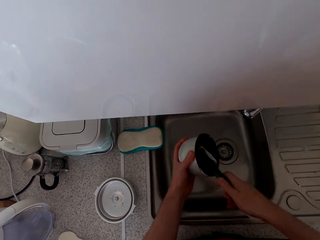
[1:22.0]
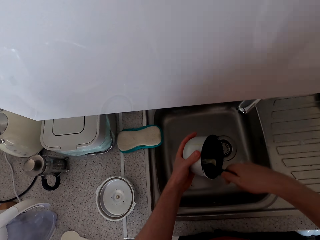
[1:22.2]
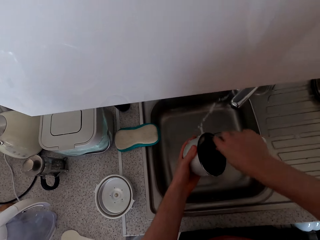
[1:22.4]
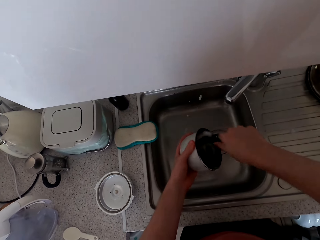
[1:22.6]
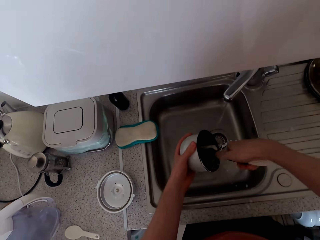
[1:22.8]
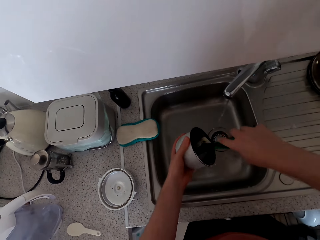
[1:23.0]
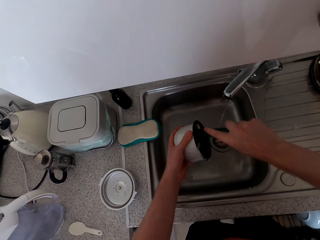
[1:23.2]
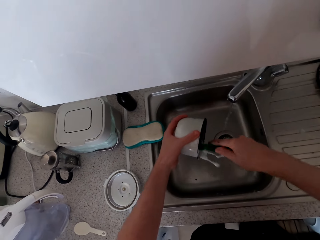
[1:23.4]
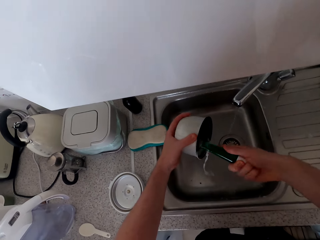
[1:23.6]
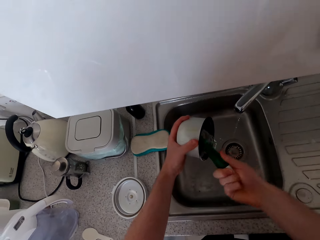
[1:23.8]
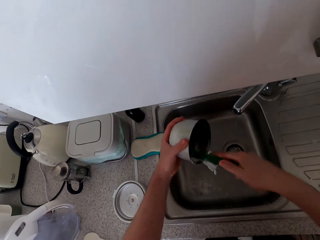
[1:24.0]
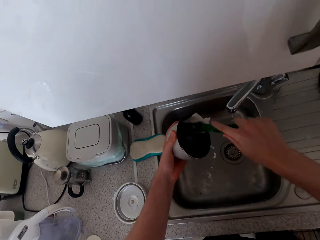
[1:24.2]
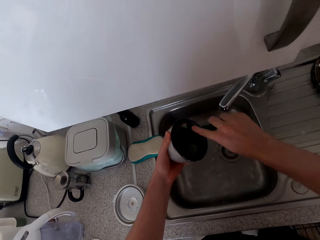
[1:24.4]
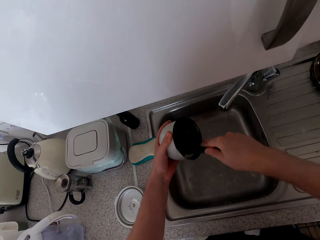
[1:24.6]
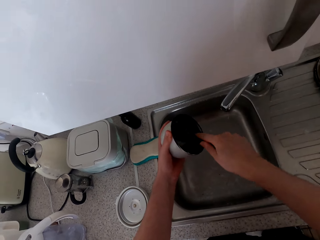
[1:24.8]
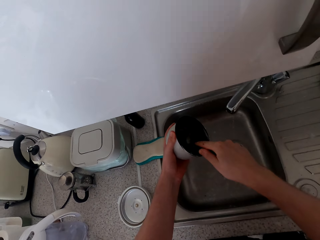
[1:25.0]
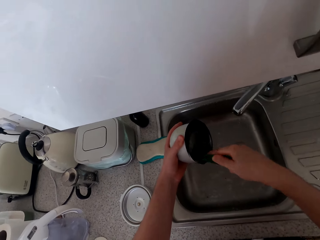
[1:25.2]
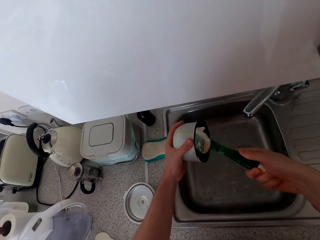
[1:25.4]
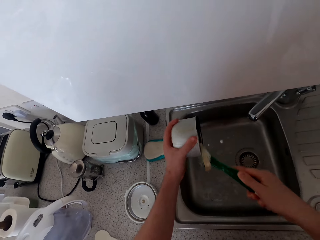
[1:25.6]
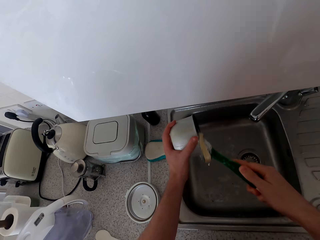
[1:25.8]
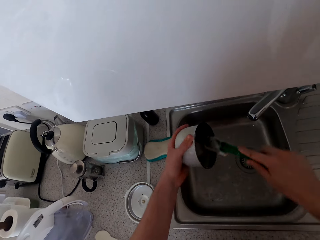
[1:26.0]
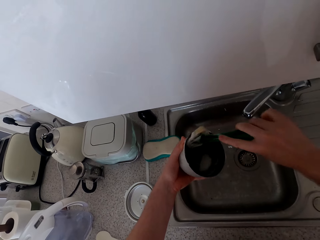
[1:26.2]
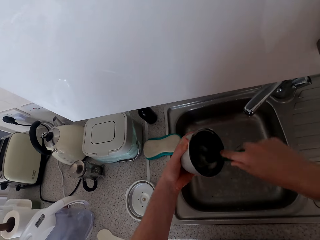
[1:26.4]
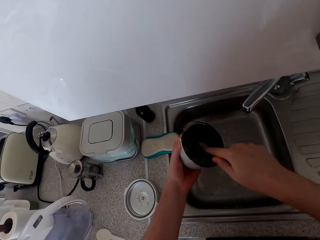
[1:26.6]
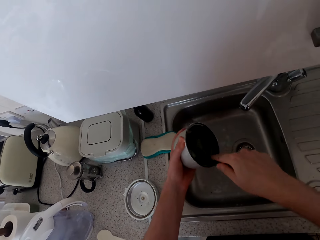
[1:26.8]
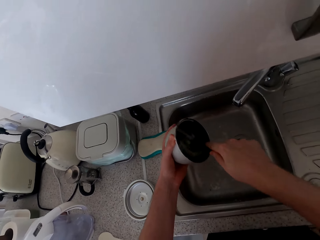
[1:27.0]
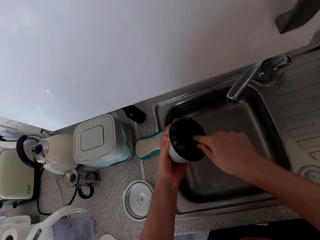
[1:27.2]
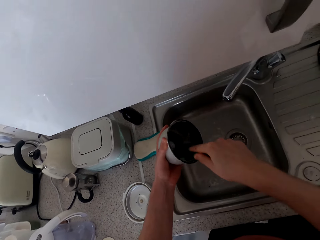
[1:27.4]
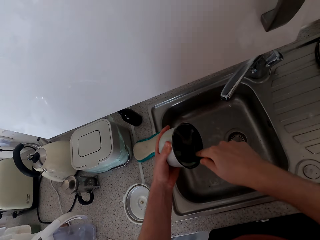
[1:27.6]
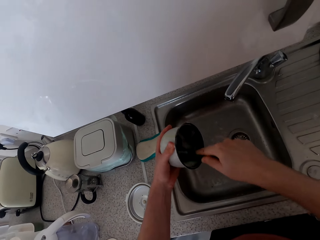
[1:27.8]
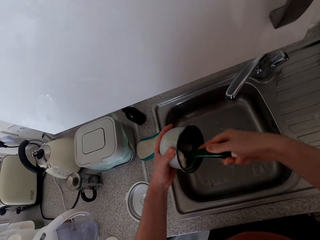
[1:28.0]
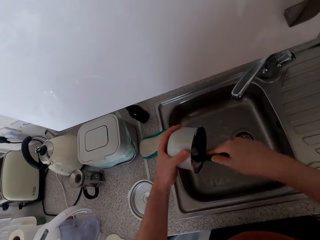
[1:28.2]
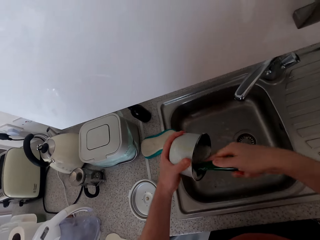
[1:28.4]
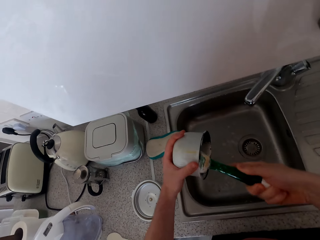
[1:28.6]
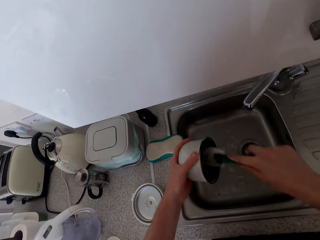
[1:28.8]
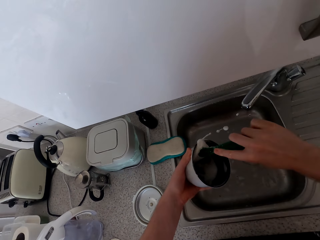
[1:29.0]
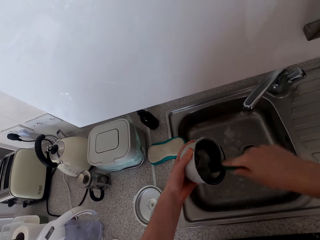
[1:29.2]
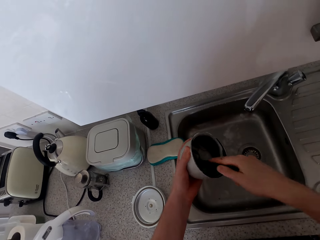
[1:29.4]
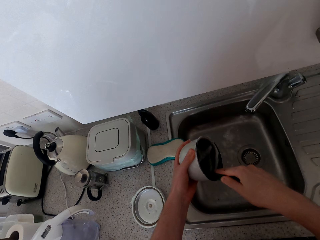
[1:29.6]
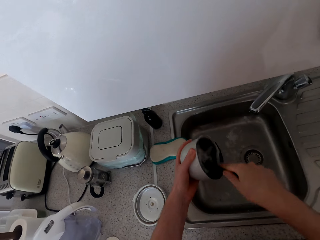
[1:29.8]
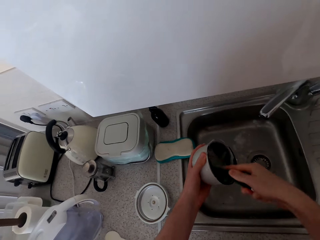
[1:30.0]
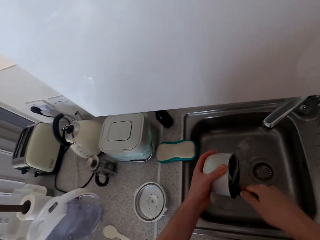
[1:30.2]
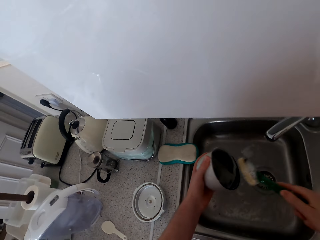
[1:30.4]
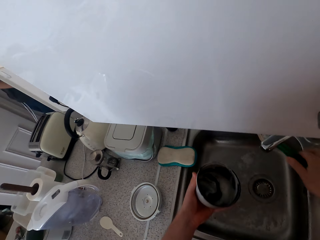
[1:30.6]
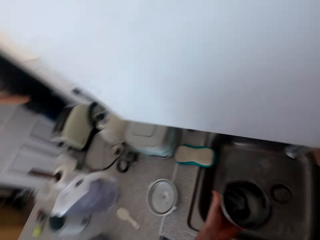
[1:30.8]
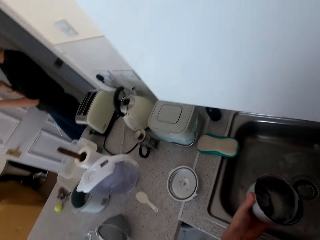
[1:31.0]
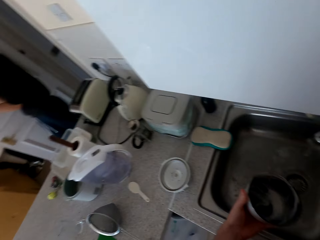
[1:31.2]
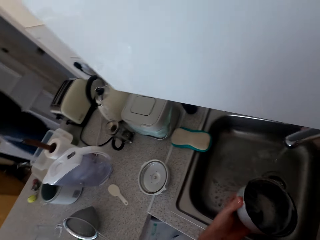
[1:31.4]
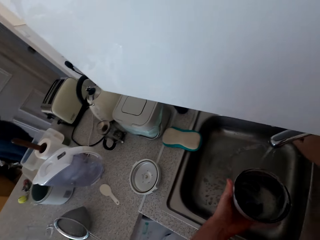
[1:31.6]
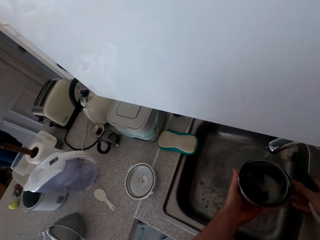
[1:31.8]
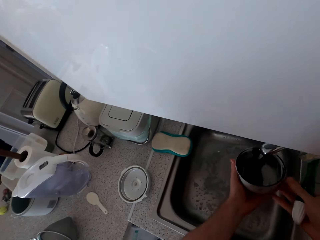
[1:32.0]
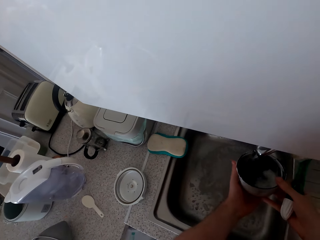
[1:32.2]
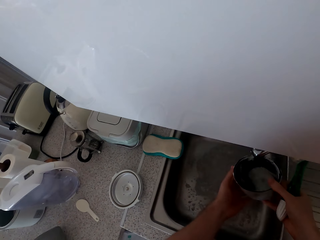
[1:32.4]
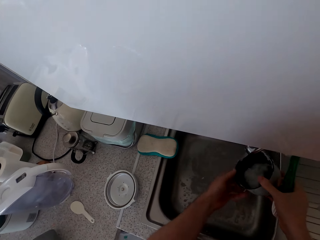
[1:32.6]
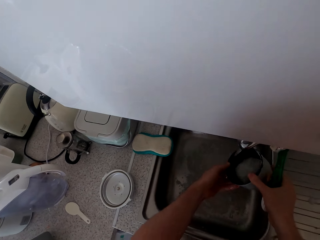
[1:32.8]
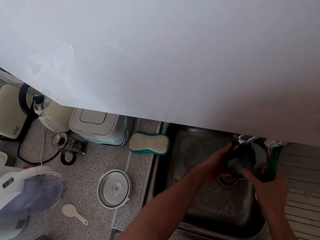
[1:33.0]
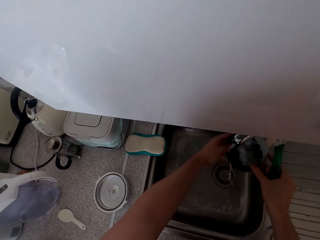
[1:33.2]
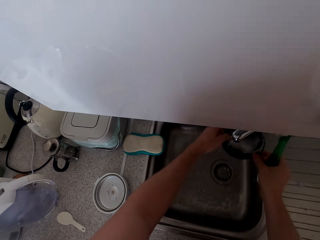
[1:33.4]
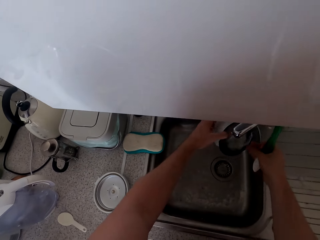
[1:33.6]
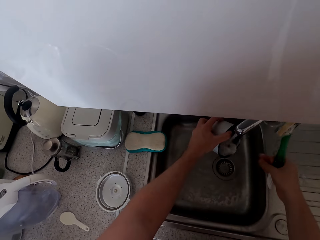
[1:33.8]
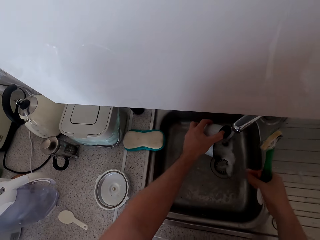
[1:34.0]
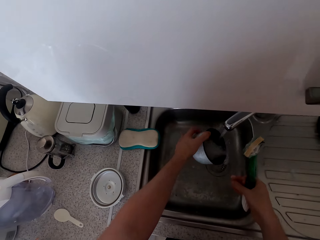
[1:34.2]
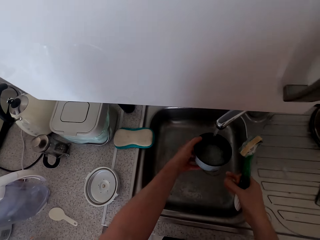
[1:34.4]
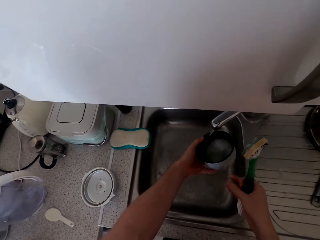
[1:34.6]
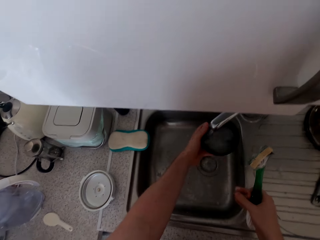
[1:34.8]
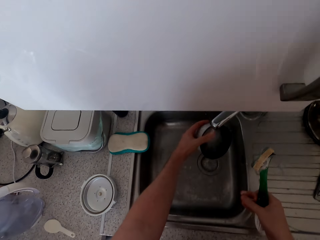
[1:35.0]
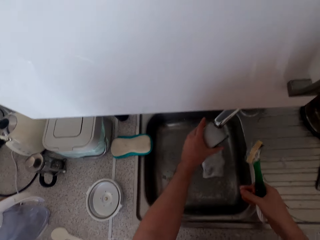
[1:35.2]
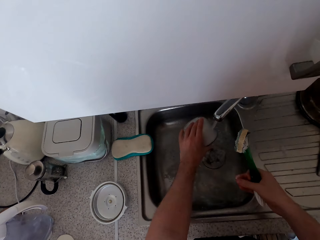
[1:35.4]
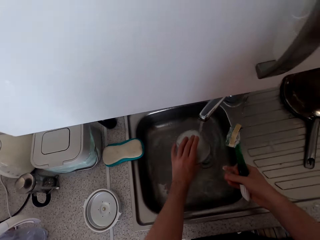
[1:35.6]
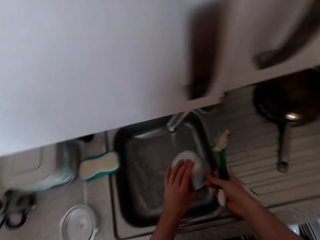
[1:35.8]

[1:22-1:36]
The camera wearer puts a washing brush on the sink. They rinse the bowl.

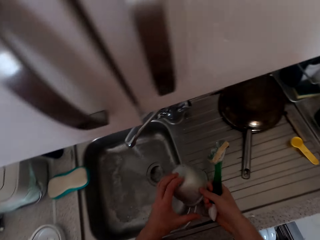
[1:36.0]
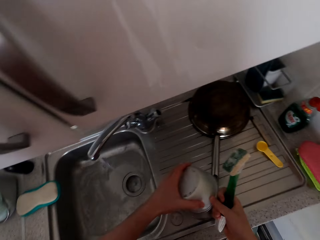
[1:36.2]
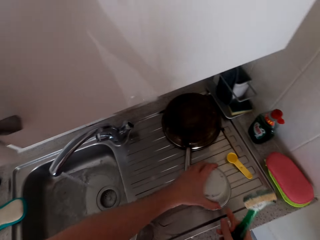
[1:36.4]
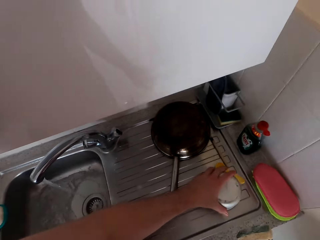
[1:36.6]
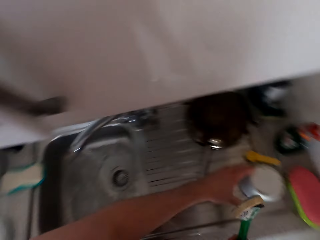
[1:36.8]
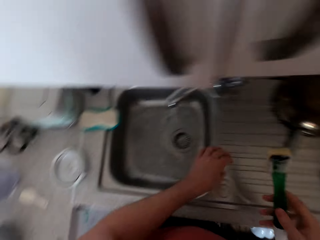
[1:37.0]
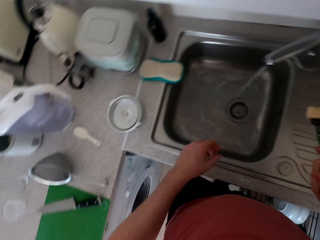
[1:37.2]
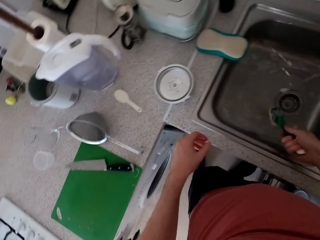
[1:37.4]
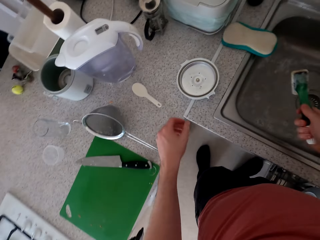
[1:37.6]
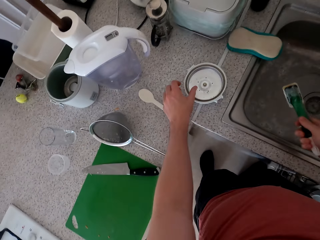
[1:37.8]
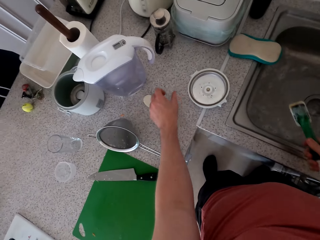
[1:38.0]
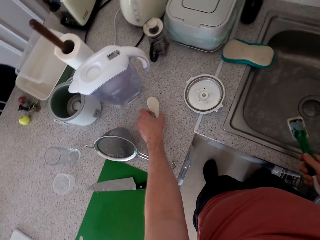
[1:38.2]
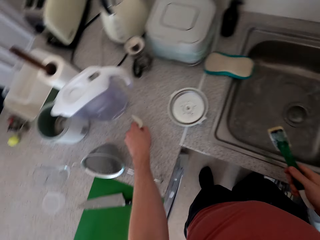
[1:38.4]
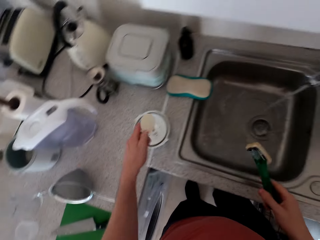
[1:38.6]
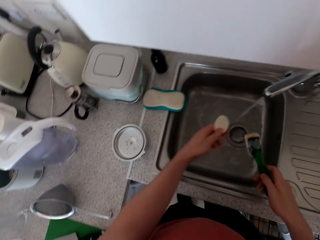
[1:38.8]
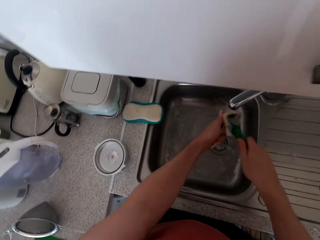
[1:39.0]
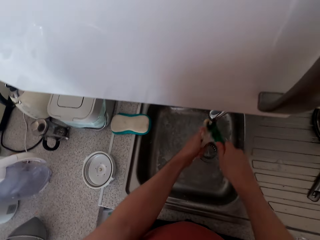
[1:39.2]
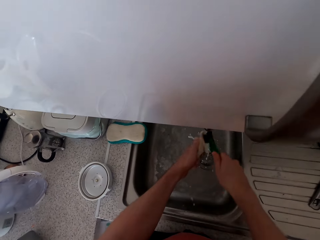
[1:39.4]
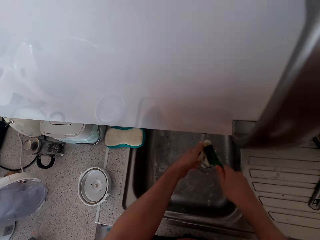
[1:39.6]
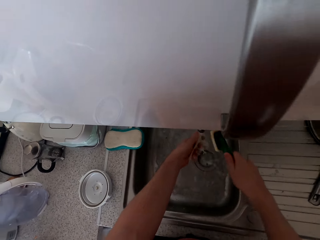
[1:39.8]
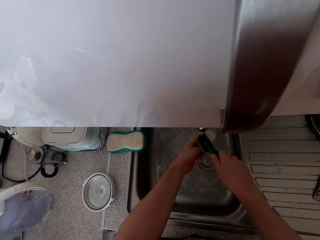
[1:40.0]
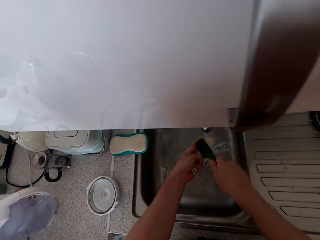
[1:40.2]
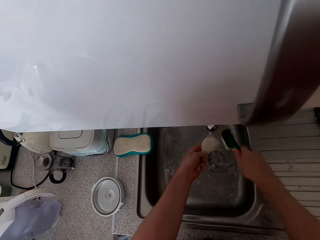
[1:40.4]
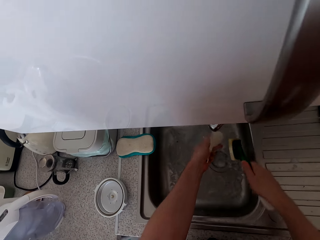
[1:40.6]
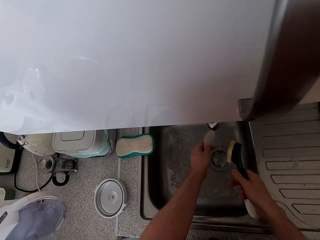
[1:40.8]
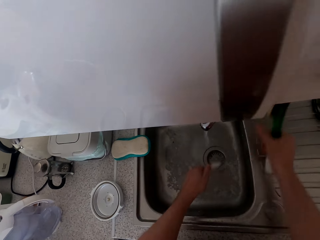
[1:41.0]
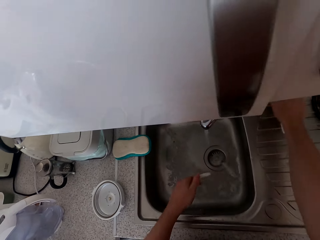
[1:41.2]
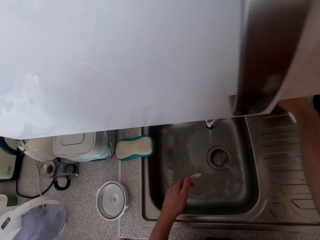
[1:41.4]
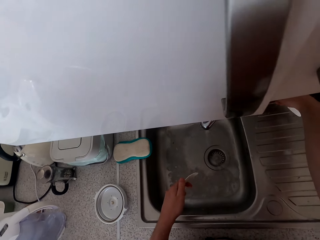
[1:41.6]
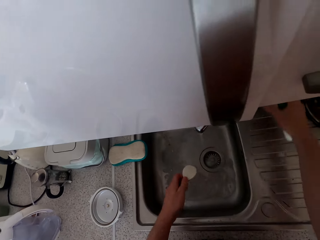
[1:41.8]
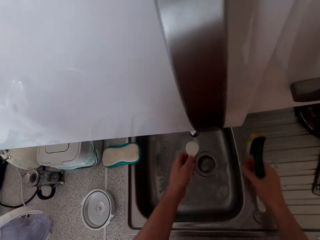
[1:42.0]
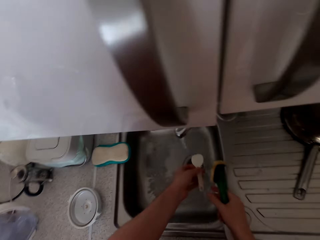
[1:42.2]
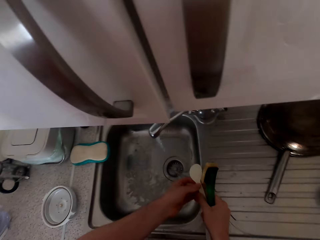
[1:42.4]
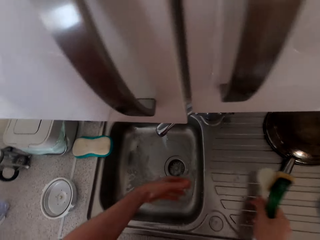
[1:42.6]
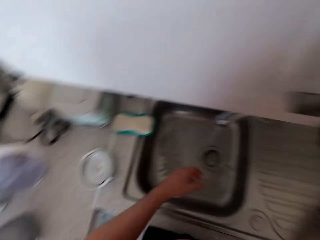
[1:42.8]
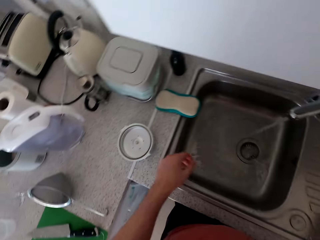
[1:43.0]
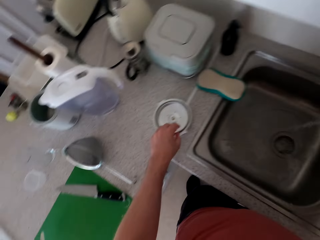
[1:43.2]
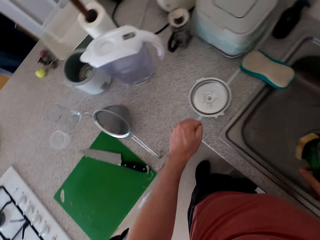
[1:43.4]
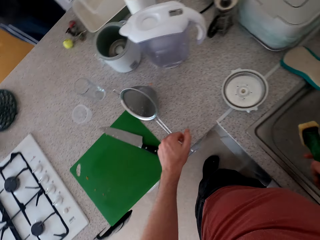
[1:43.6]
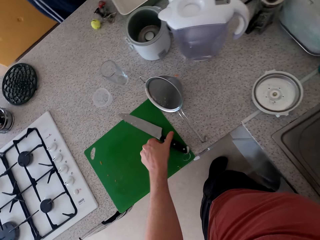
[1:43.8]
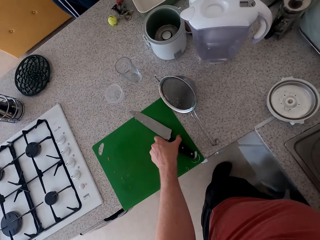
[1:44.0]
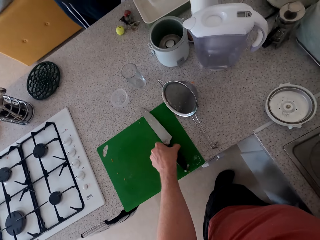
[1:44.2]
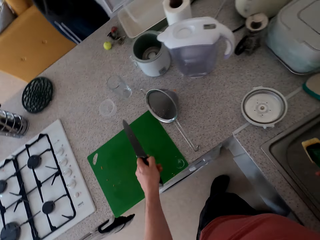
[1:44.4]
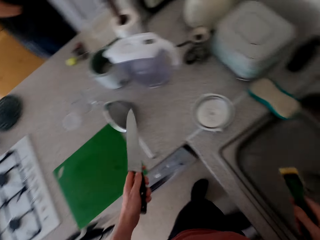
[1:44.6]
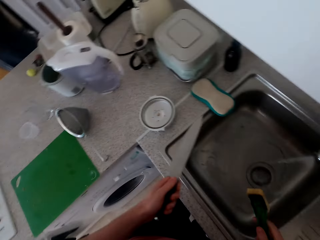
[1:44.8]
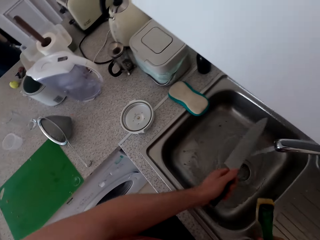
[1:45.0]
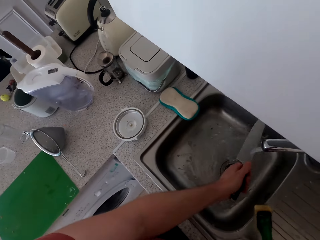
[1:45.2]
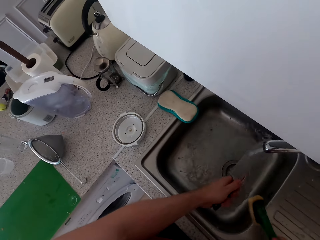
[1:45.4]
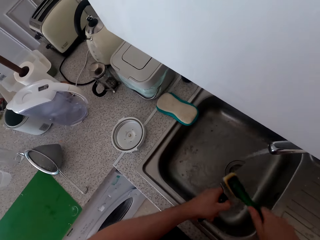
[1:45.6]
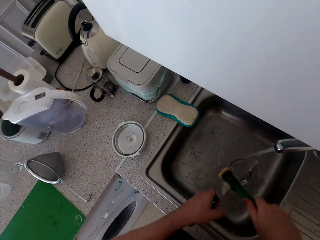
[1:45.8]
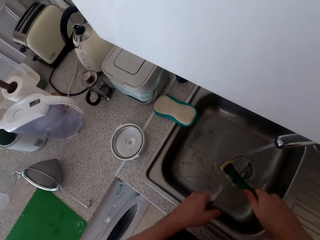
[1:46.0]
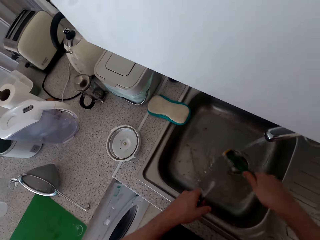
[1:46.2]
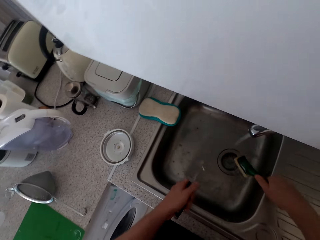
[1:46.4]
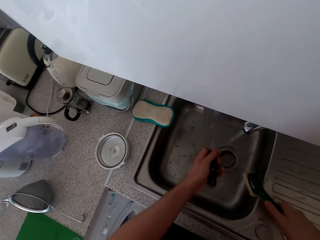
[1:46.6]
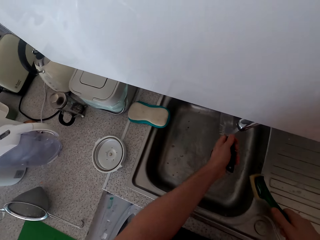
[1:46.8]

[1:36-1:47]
The camera wearer puts a bowl on the sink. They take a spoon and wash the spoon. They put the spoon on the sink. They take a knife and wash the knife.
